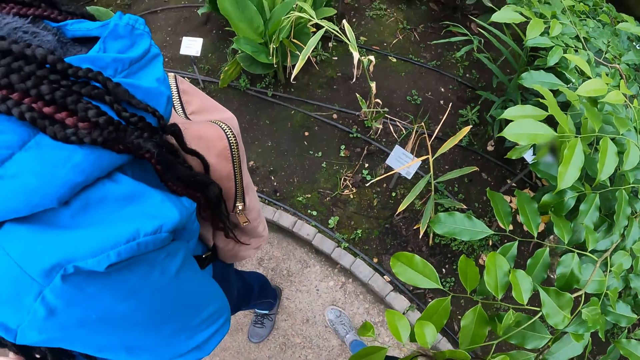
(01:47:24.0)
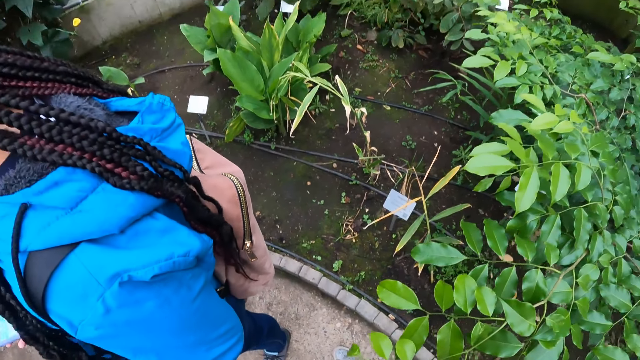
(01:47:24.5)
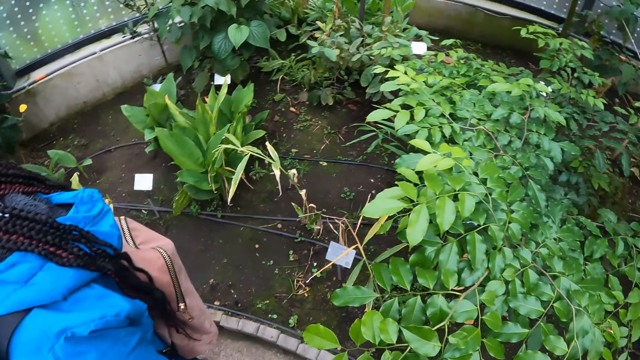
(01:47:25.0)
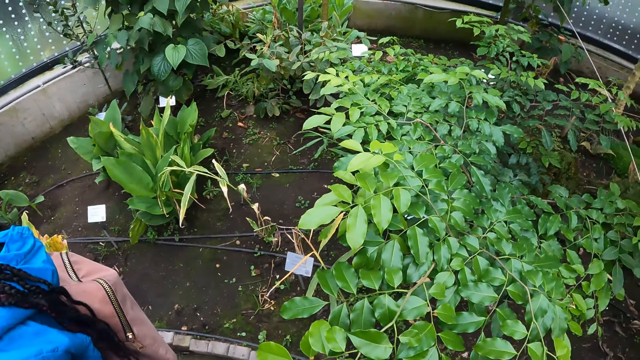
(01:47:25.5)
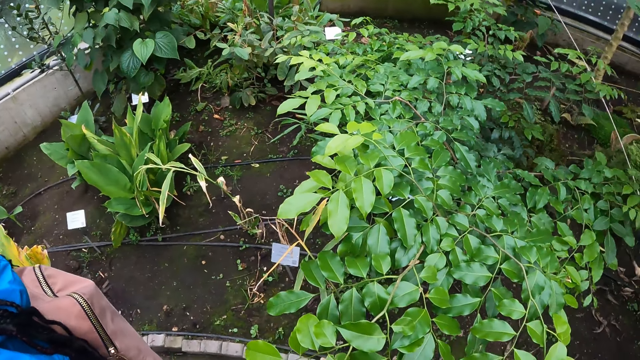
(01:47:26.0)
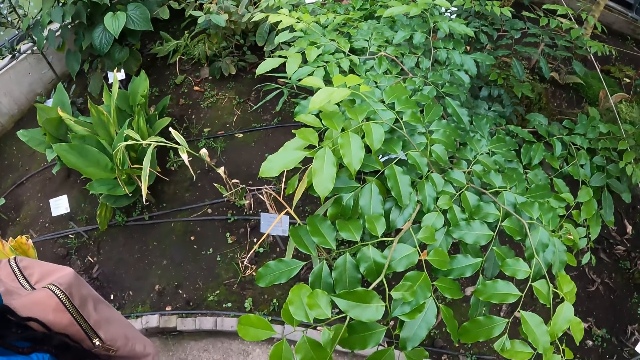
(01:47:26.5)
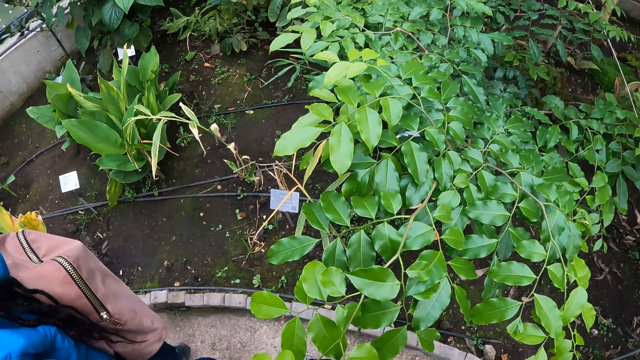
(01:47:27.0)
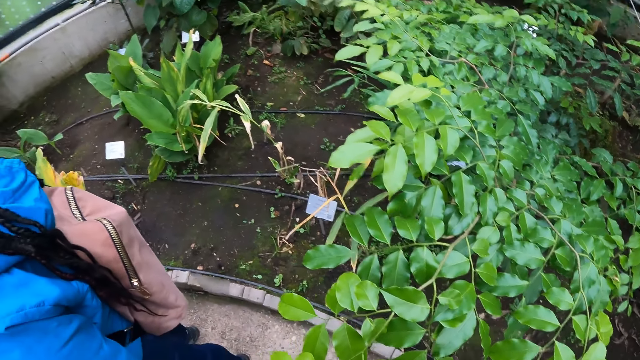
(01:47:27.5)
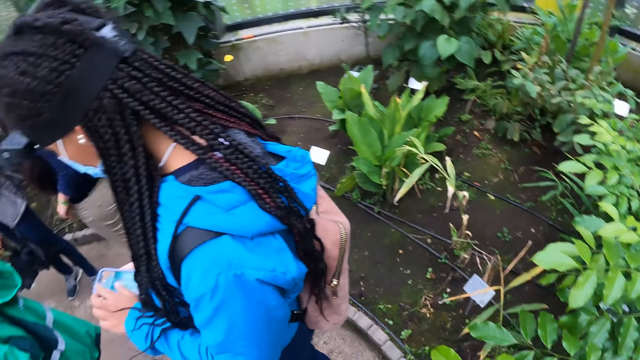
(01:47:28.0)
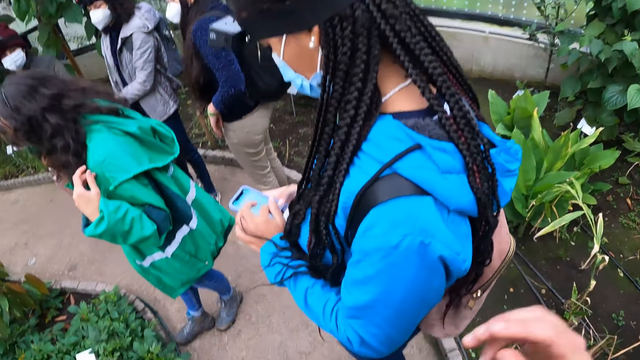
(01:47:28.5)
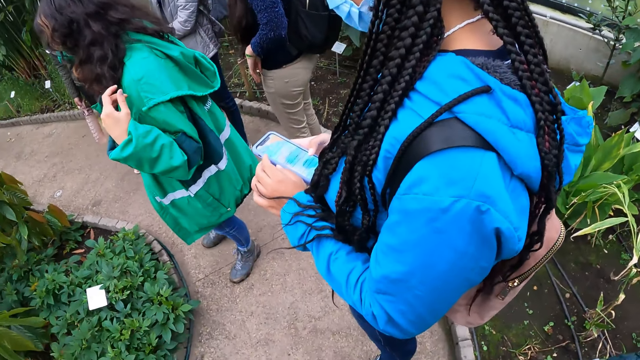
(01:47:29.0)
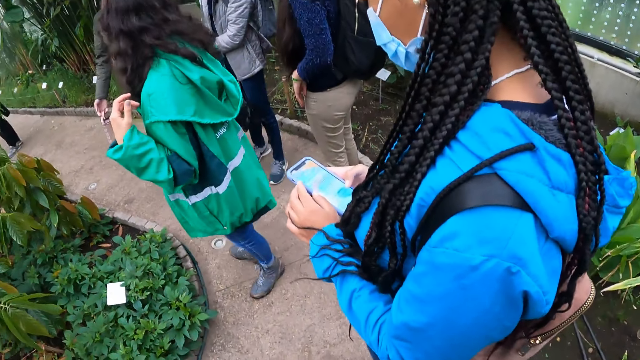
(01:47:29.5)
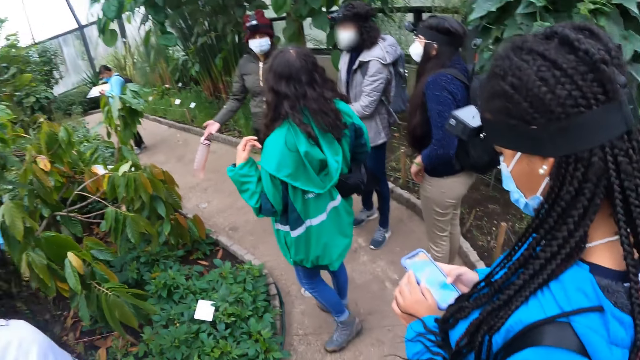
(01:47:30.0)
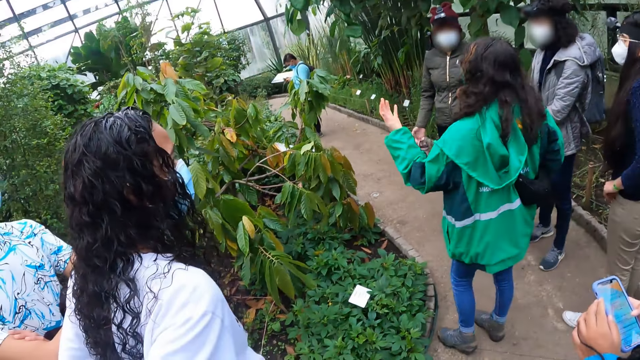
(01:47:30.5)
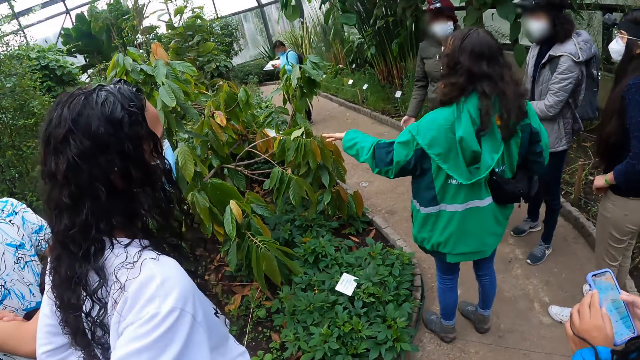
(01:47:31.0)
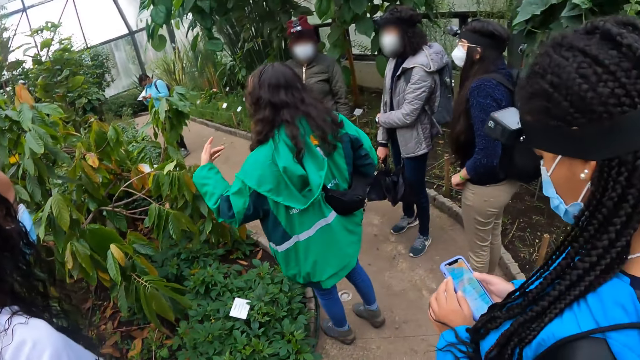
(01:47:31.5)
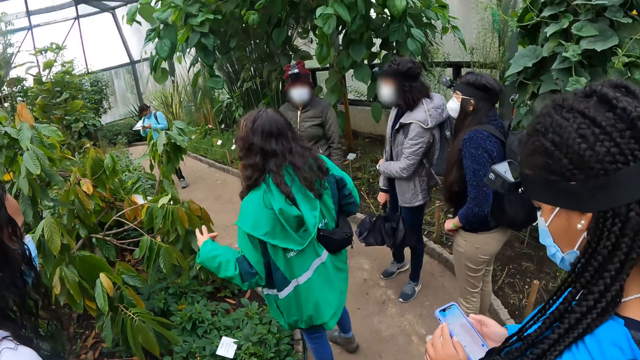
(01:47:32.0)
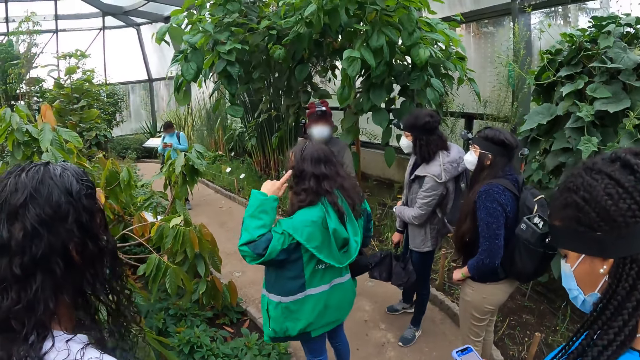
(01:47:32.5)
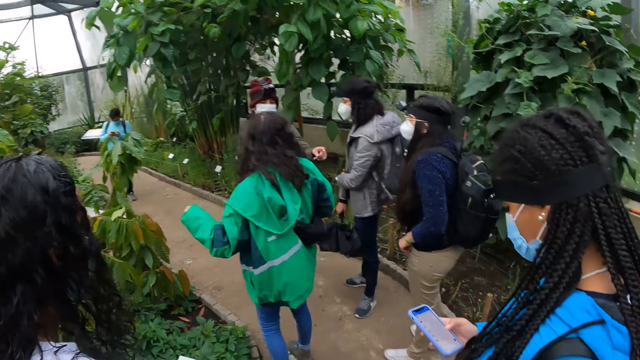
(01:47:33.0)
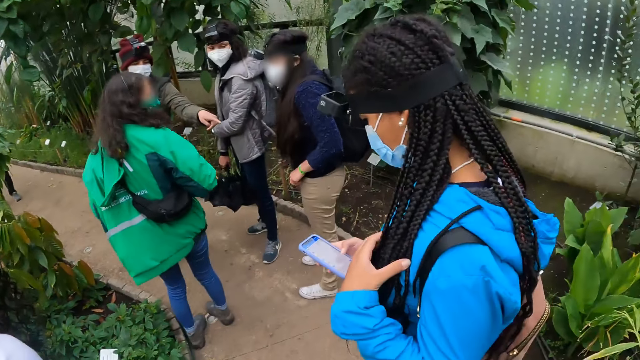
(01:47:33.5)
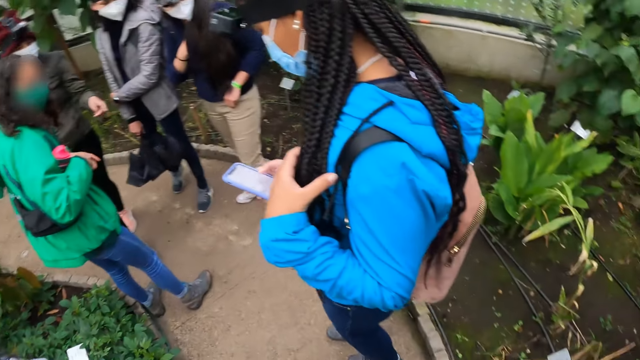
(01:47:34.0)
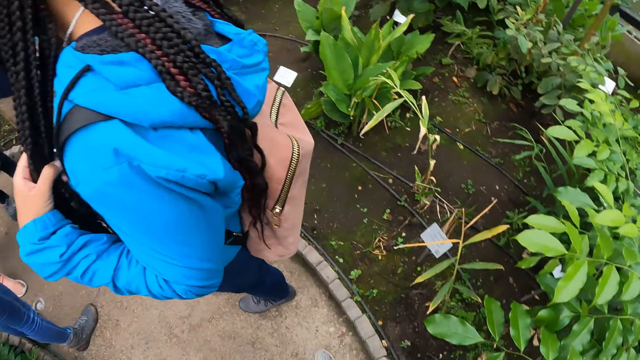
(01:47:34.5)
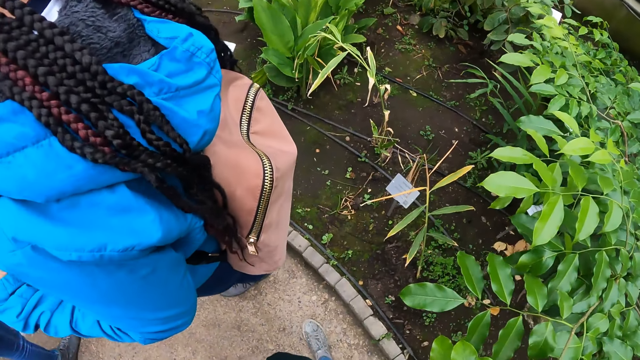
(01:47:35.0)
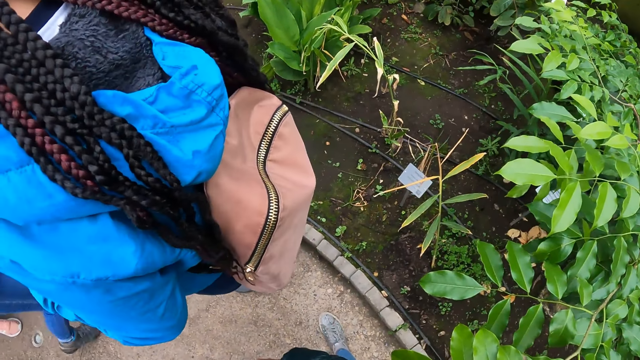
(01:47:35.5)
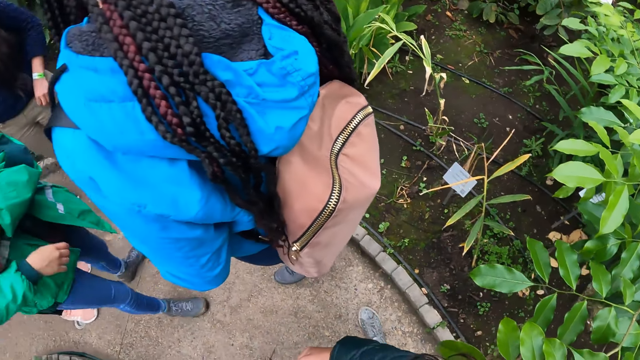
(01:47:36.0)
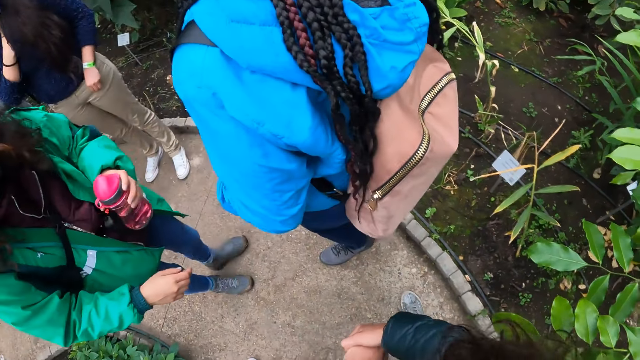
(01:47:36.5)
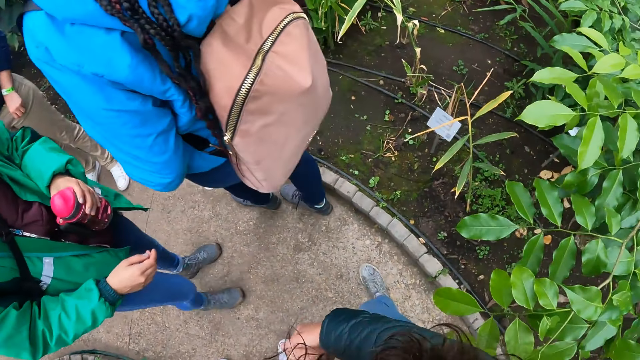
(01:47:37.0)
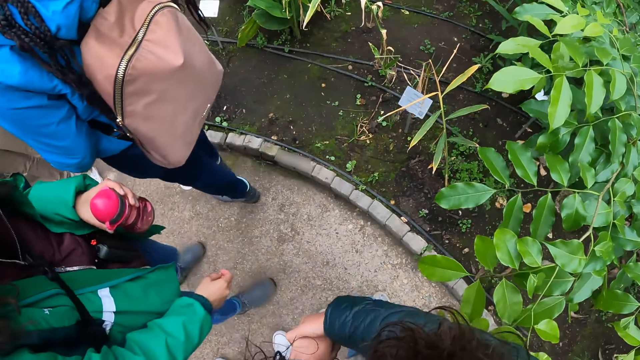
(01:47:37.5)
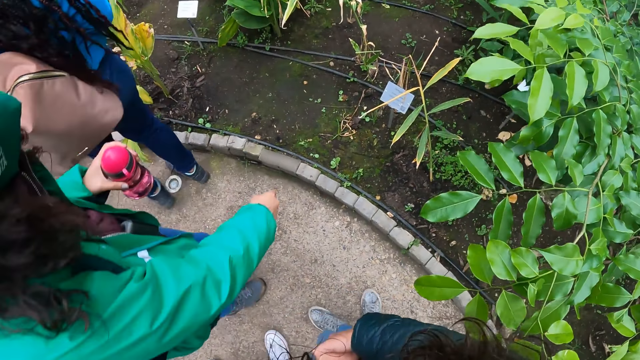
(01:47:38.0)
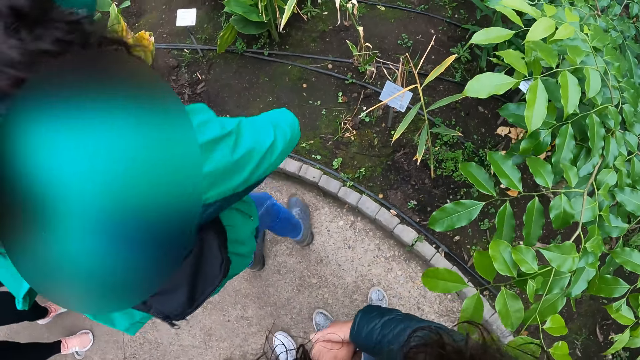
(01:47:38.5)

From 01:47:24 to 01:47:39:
A woman operates her phone with her right hand. The camera wearer touches her head with her right hand. The woman touches her hair with her left hand.

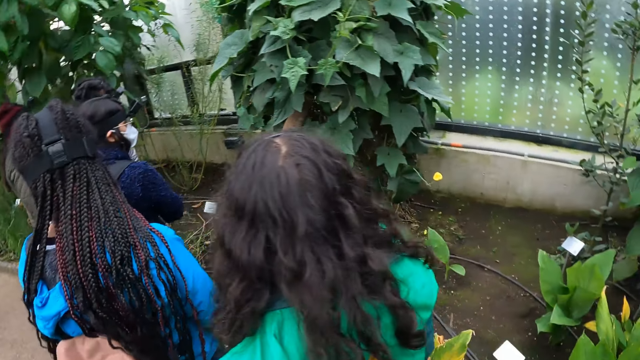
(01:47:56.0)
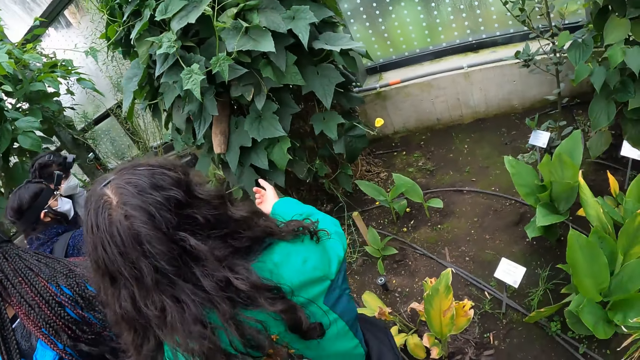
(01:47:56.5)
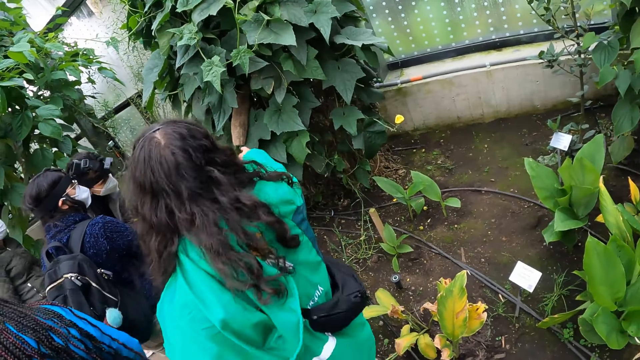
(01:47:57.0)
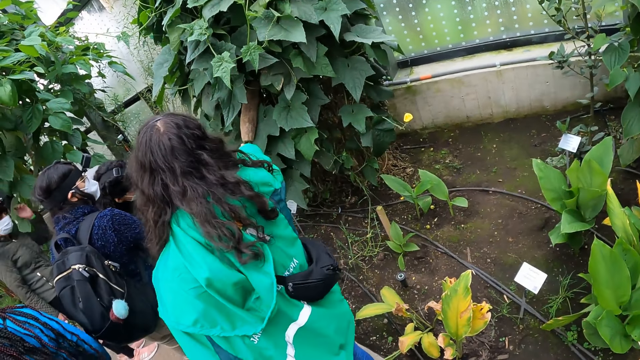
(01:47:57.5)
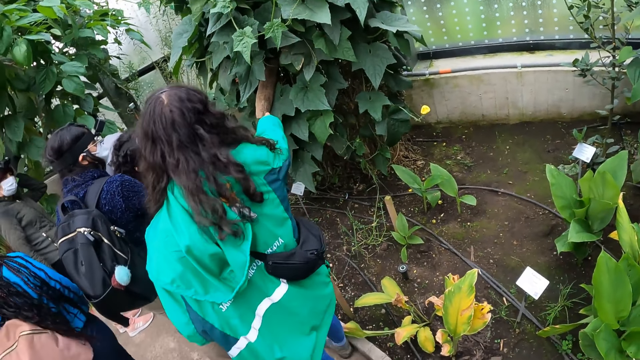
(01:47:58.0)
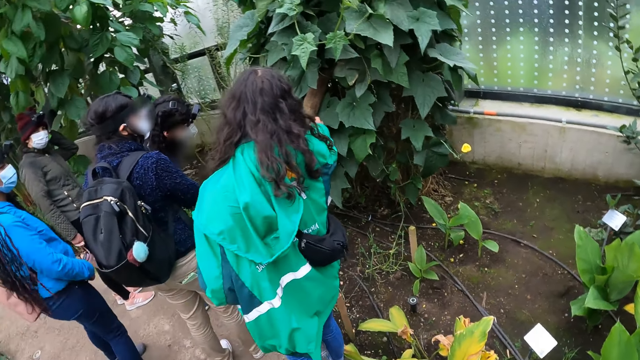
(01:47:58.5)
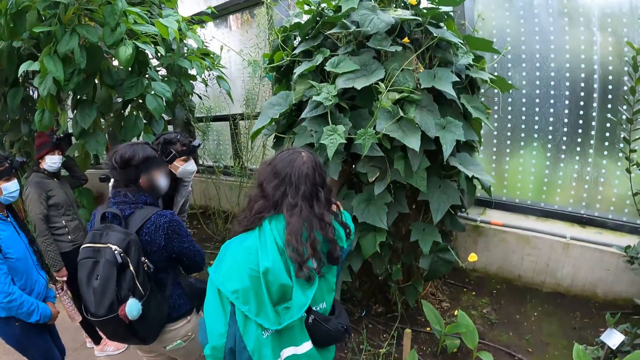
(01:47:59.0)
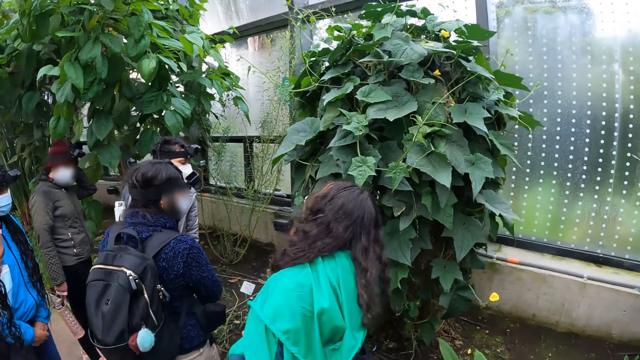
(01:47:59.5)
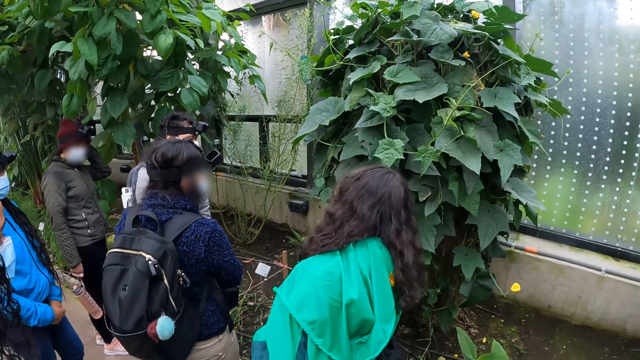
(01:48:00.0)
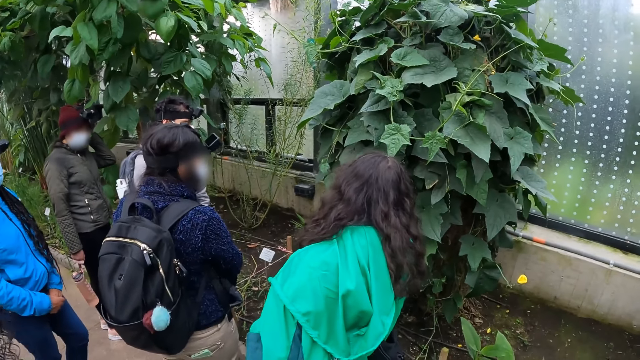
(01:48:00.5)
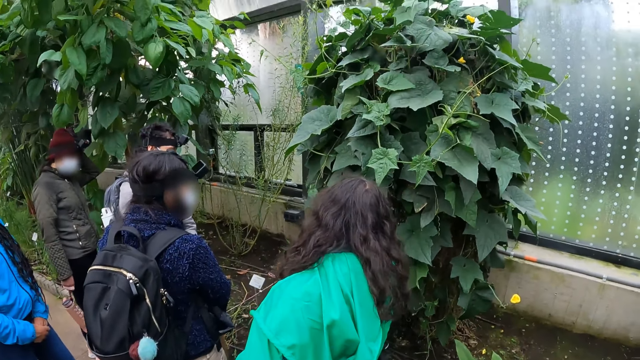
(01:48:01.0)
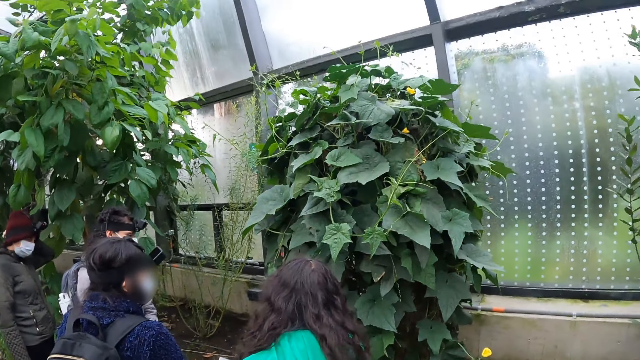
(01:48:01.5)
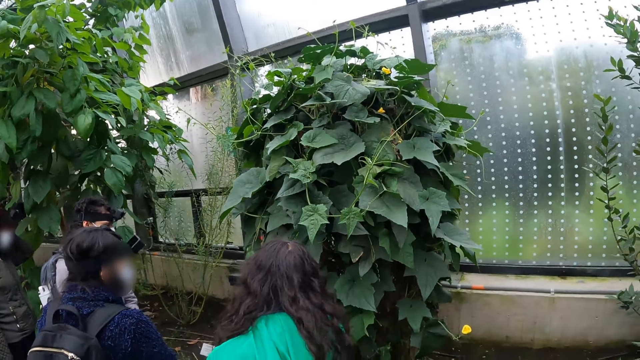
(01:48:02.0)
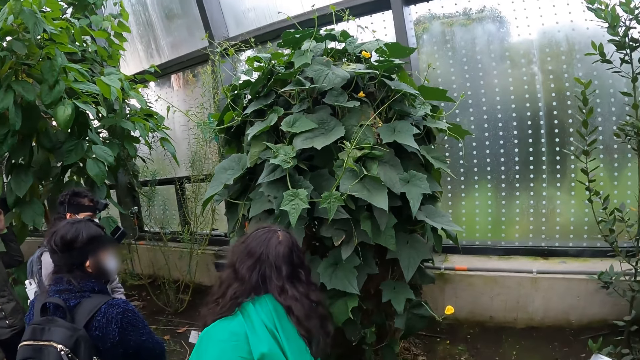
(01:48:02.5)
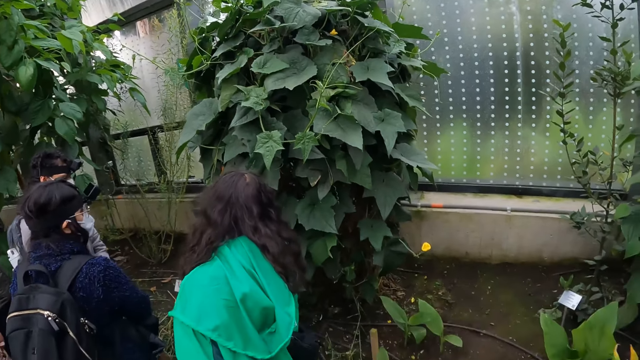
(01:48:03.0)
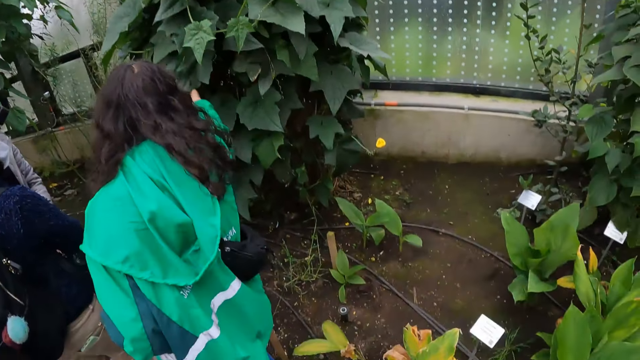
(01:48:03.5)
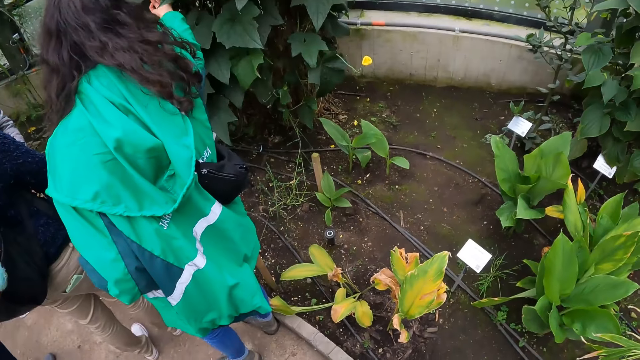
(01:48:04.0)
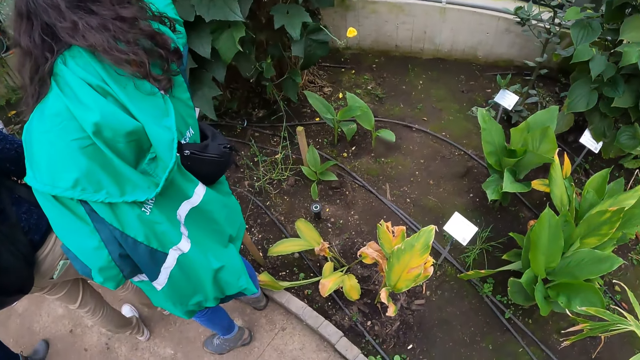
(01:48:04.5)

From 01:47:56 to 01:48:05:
A woman touches a plant with her right hand.
